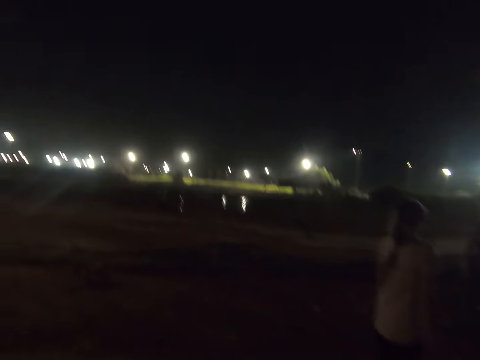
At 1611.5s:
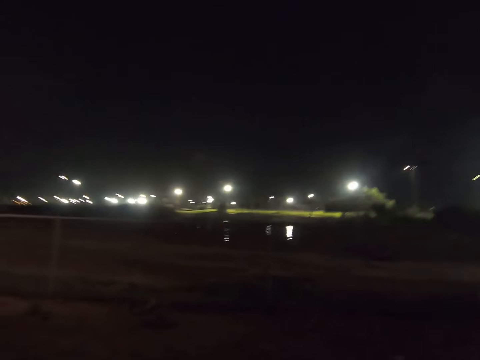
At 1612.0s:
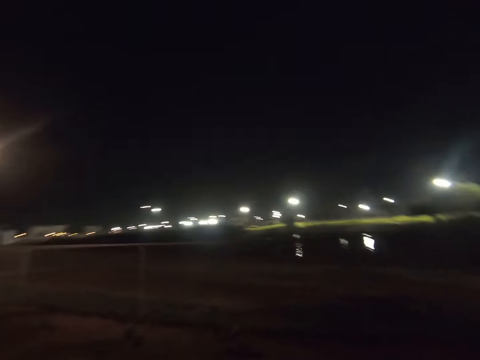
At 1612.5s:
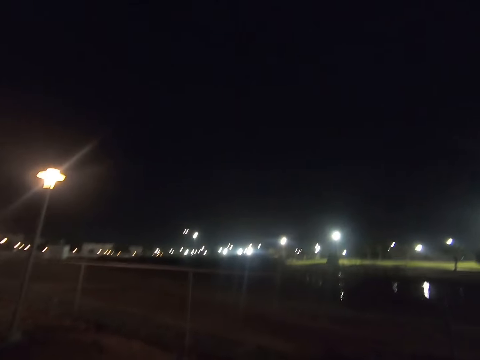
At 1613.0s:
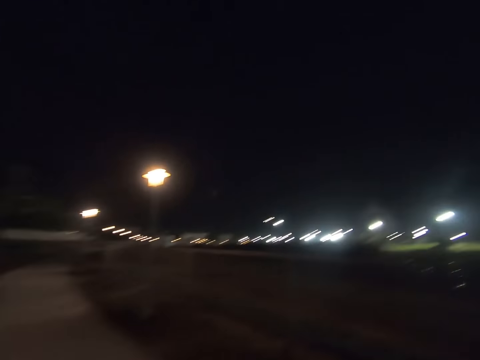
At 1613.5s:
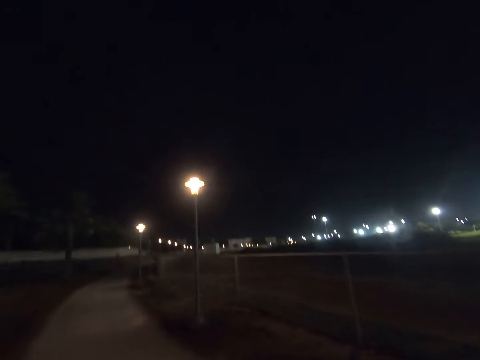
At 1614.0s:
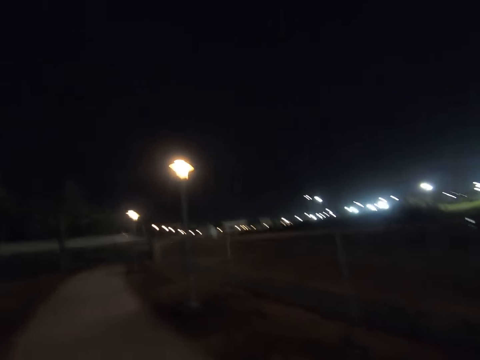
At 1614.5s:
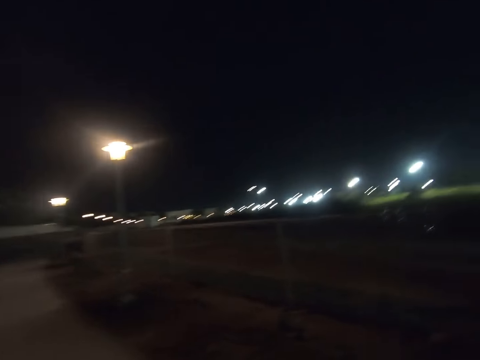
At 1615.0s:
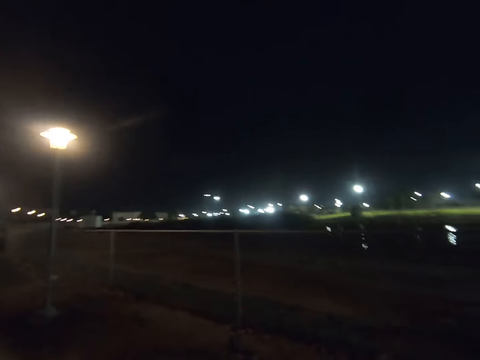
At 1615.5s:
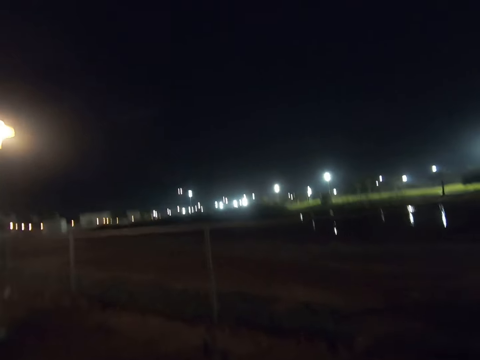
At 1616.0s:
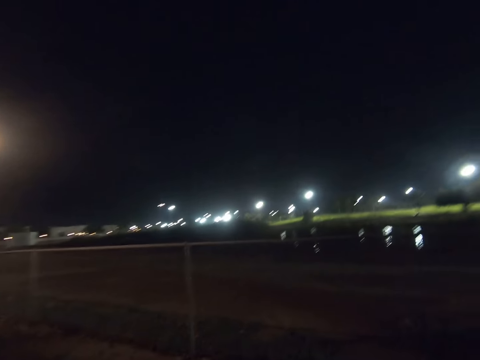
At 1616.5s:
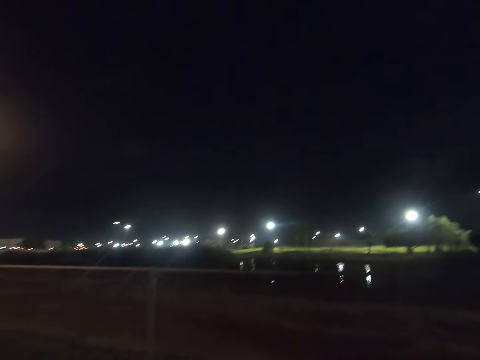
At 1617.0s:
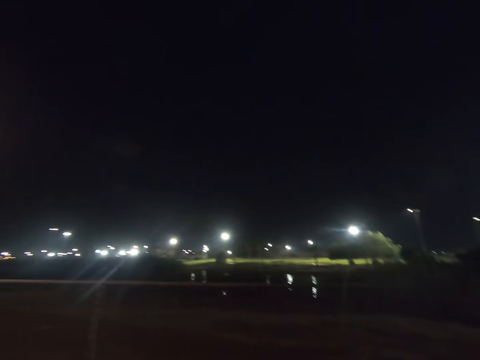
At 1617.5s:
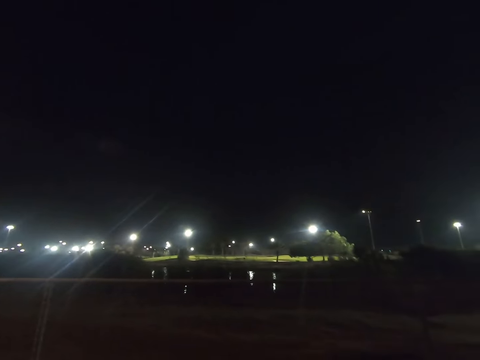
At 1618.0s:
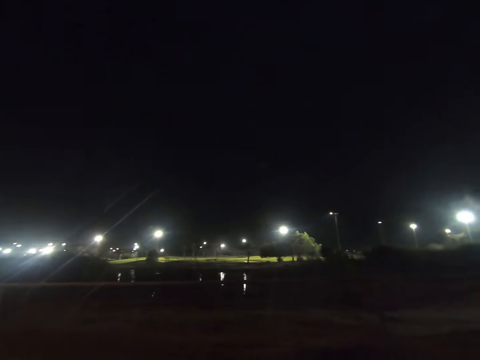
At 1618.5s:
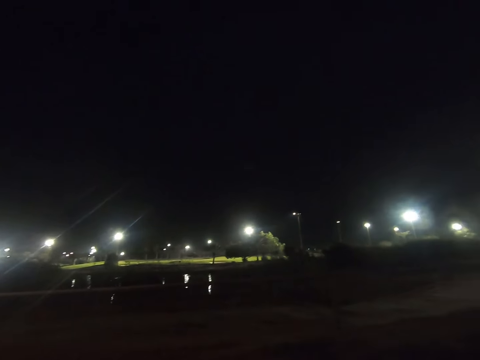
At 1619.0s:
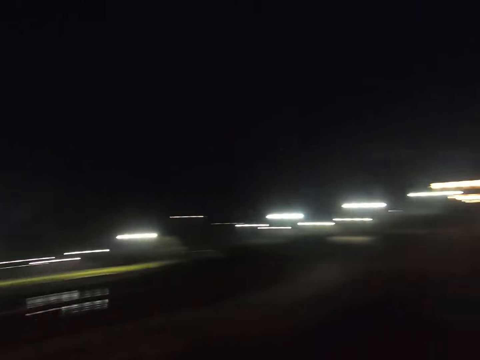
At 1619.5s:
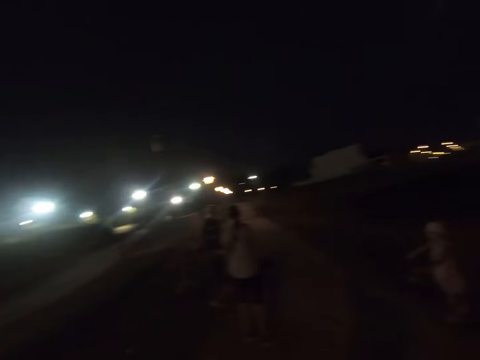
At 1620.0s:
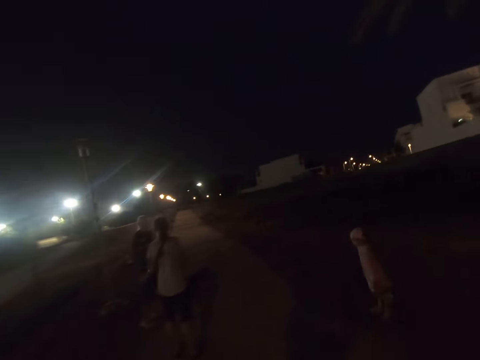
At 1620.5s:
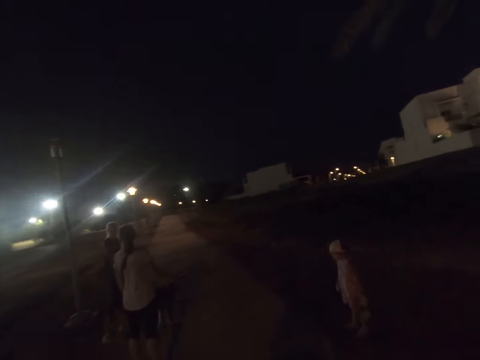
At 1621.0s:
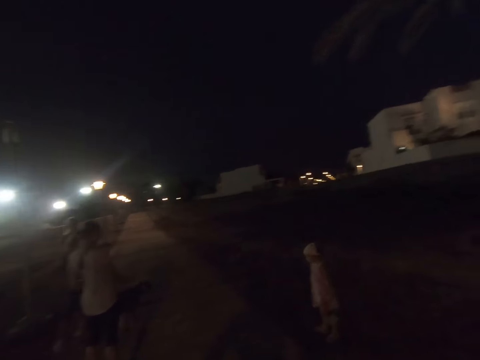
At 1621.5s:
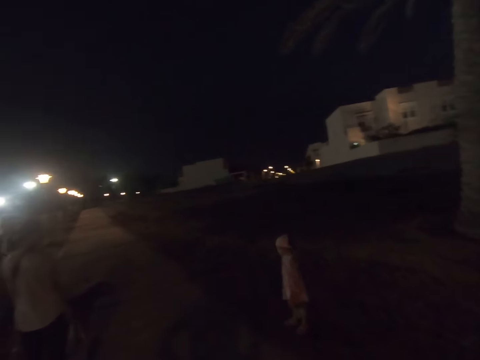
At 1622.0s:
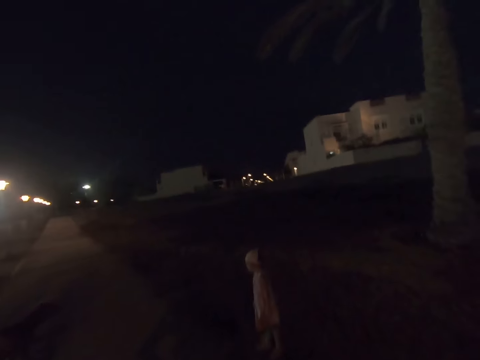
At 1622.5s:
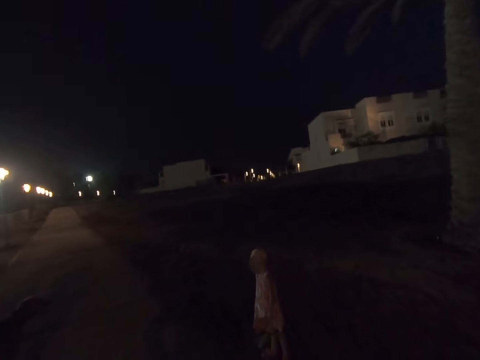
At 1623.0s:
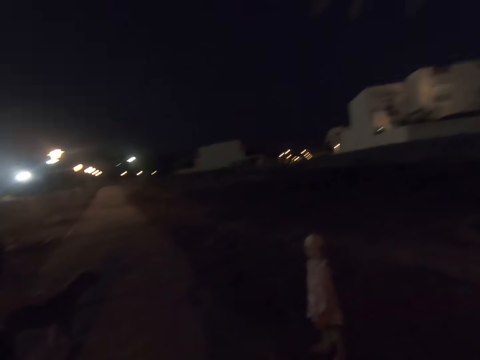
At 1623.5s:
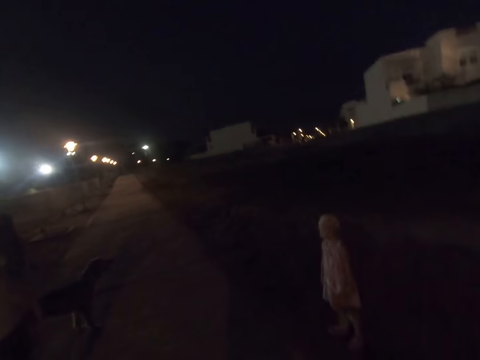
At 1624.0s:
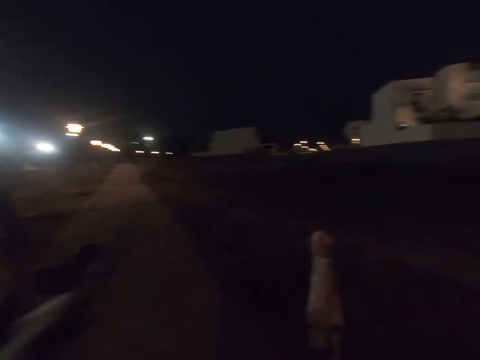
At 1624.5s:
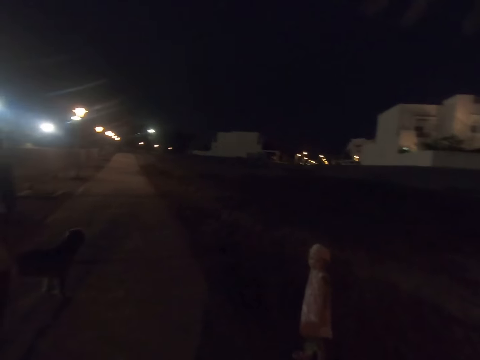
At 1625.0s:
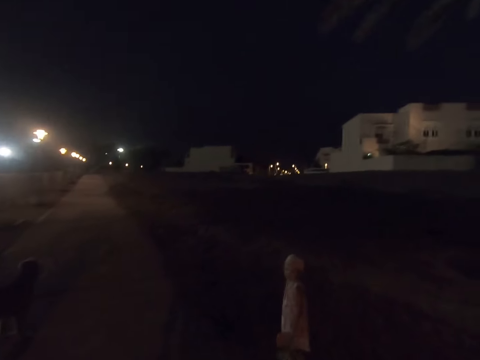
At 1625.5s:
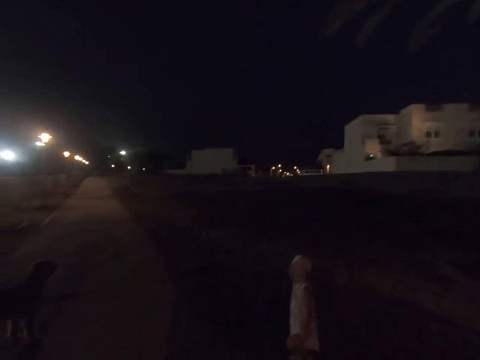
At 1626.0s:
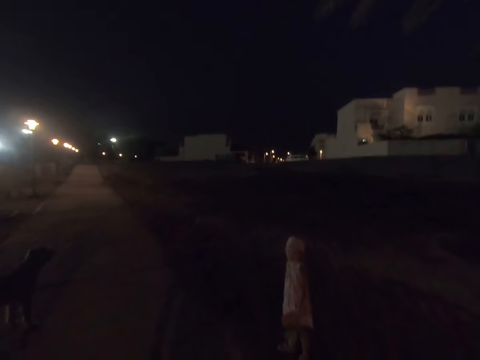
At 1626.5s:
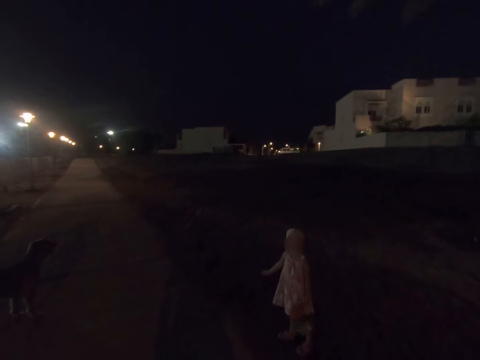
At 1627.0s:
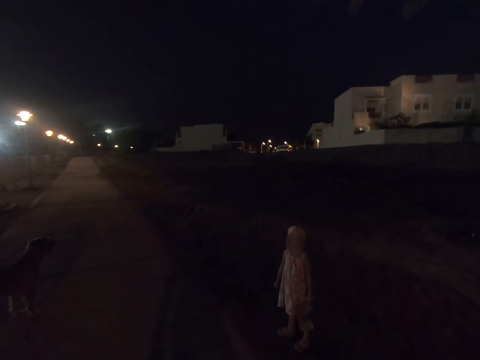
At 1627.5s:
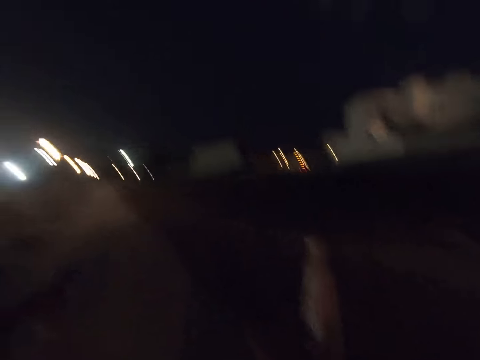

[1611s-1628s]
The camera wearer looks around. A woman dialogues with another woman. The camera wearer gazes at the child. The child holds leaves. The camera wearer points out.

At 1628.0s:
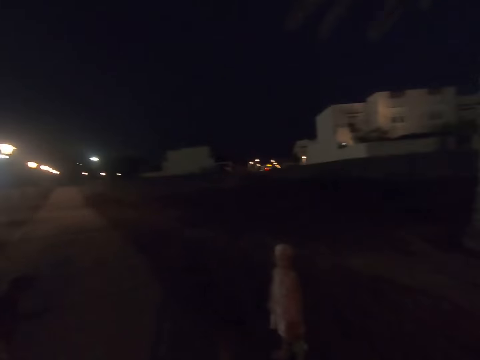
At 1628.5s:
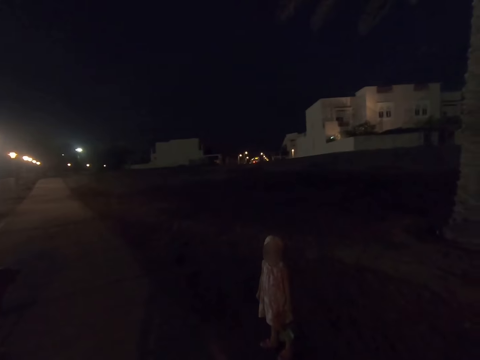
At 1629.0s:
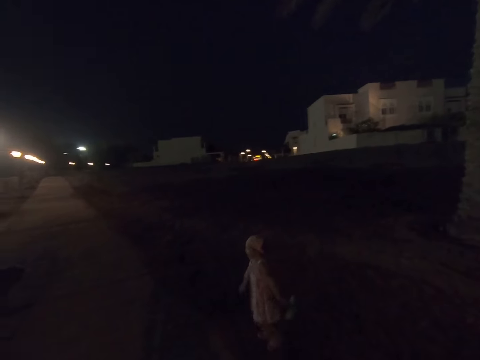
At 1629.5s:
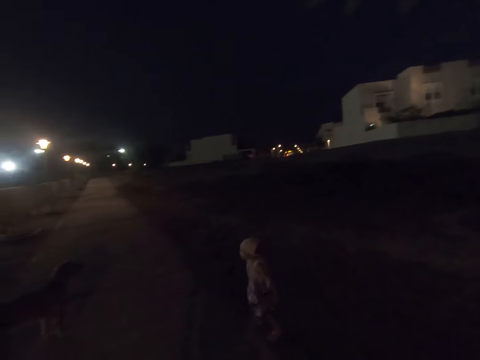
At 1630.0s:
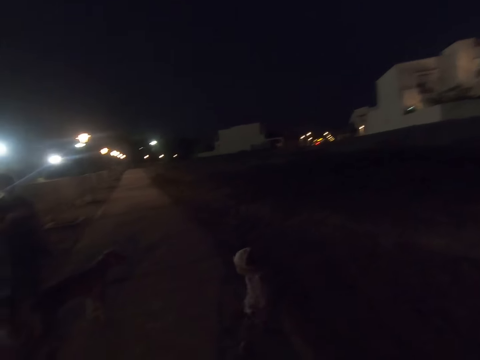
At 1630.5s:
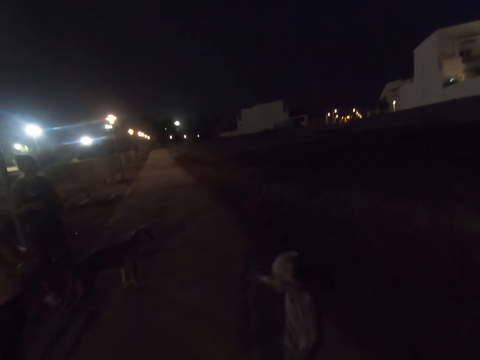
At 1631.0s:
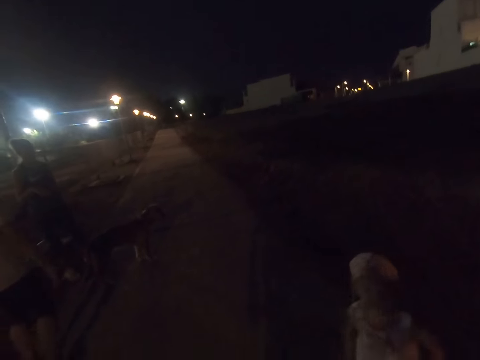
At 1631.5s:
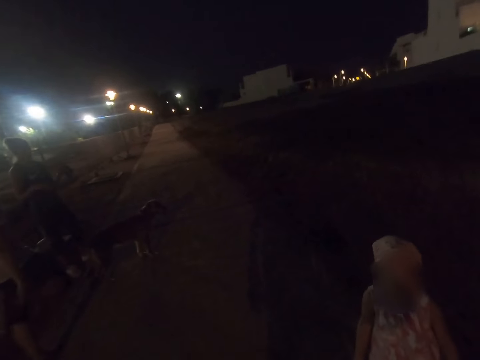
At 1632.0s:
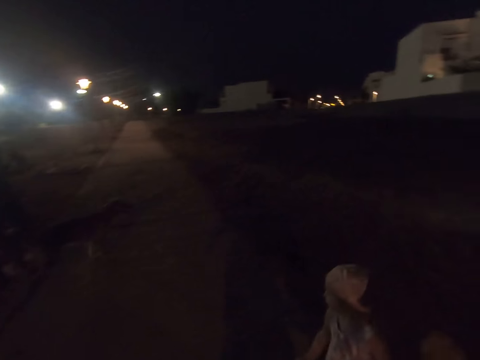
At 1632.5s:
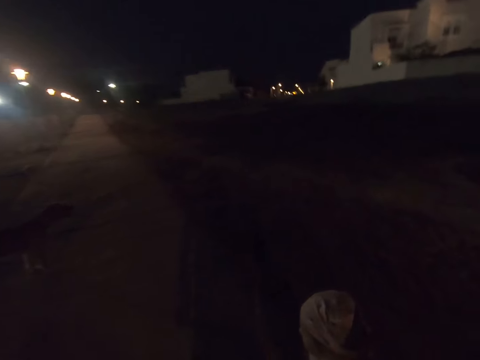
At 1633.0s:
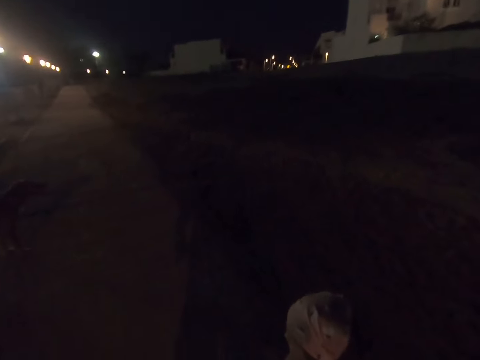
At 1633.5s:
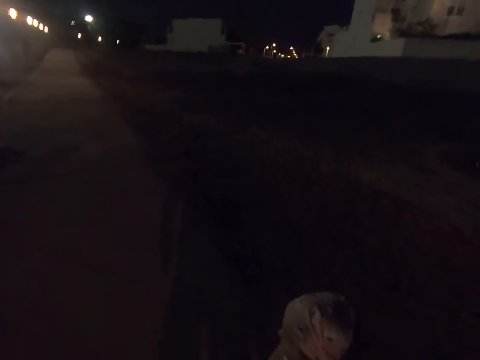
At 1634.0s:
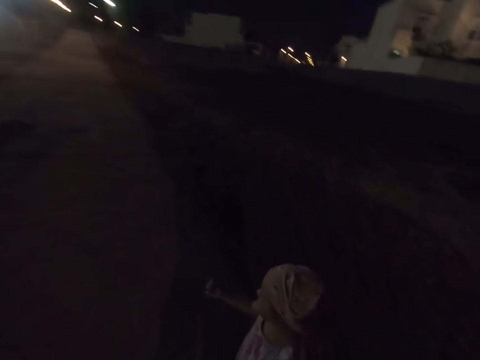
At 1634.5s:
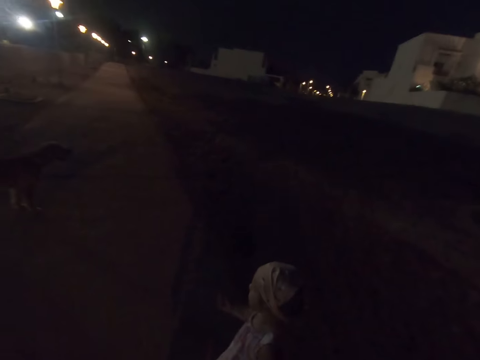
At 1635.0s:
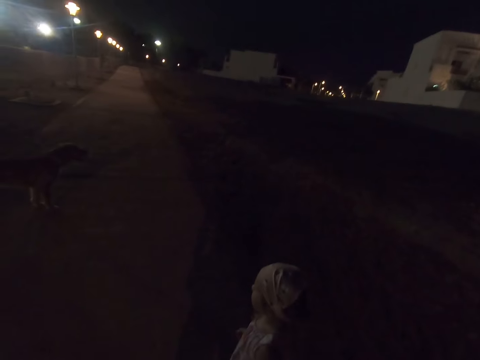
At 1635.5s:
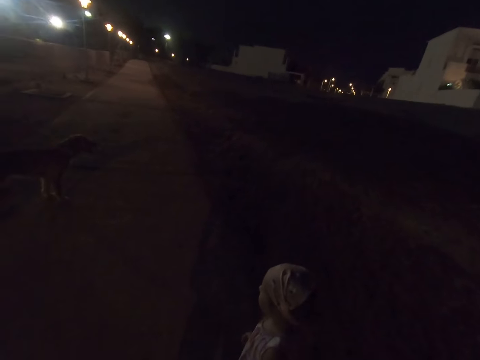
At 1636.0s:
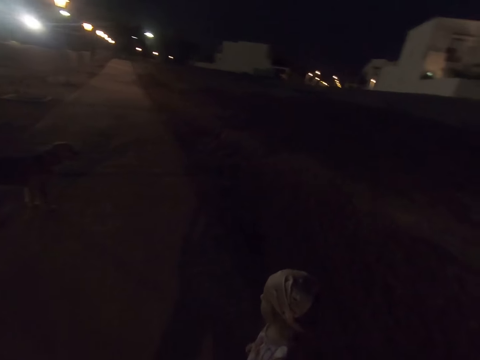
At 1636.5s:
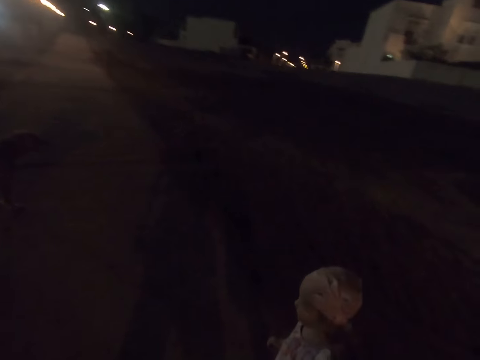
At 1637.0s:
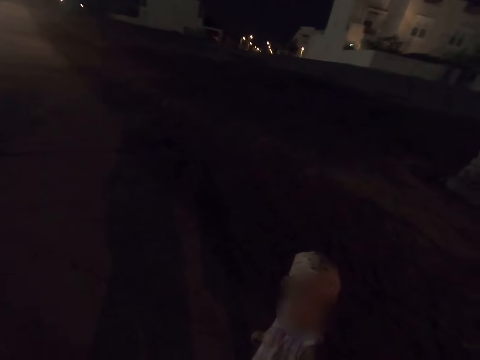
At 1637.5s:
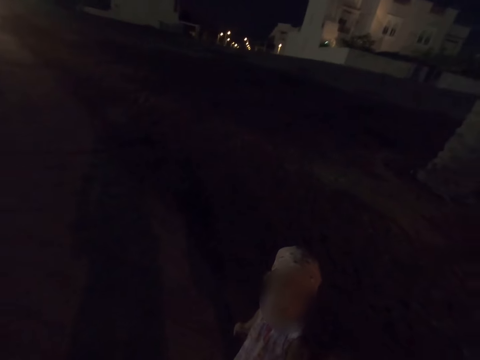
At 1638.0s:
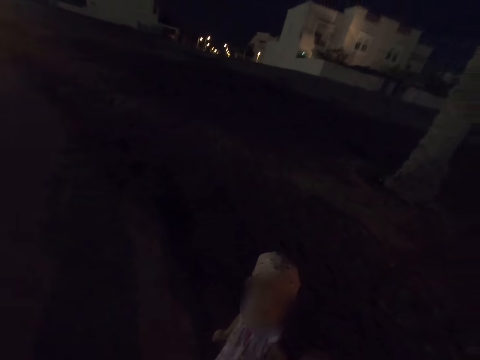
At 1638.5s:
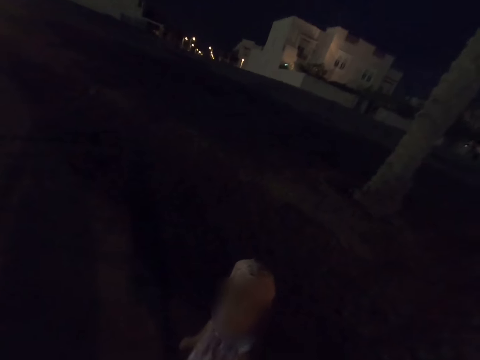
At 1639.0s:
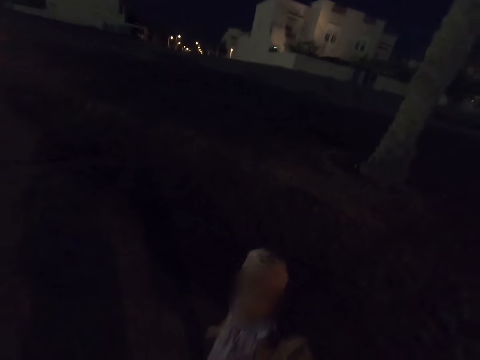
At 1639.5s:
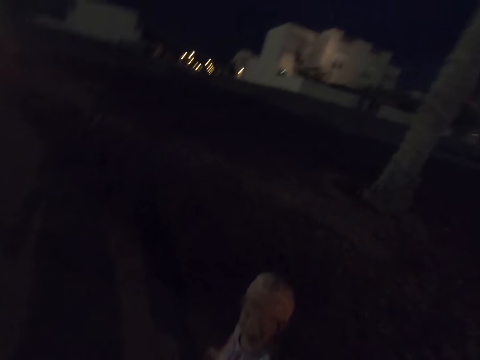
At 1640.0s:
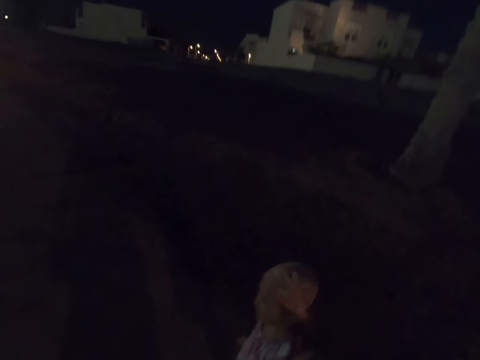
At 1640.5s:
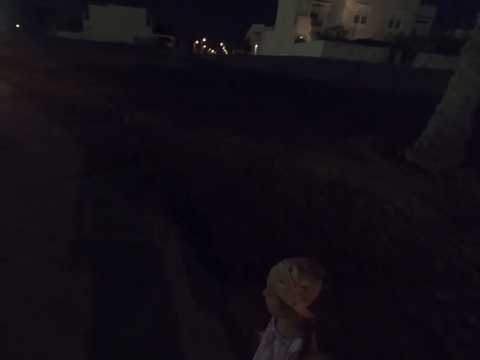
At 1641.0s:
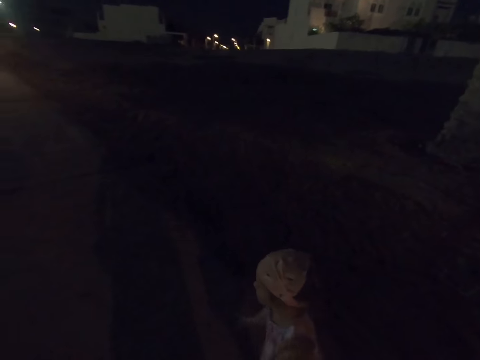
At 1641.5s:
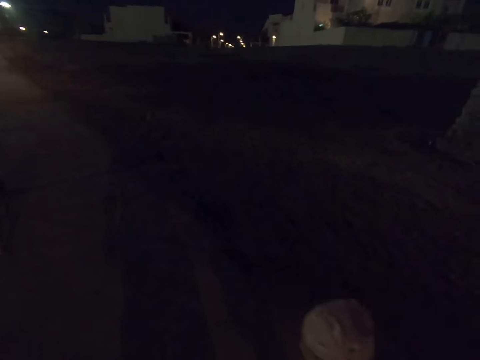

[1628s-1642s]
The girl runs around. The camera wearer gazes at the child. The girl looks at the camera wearer.
